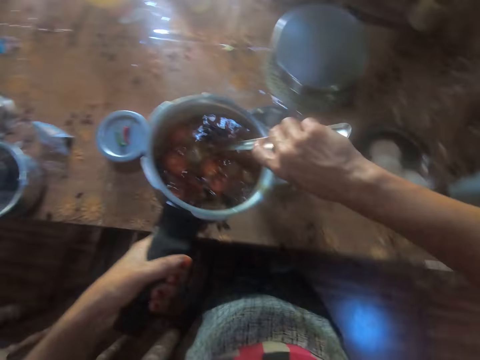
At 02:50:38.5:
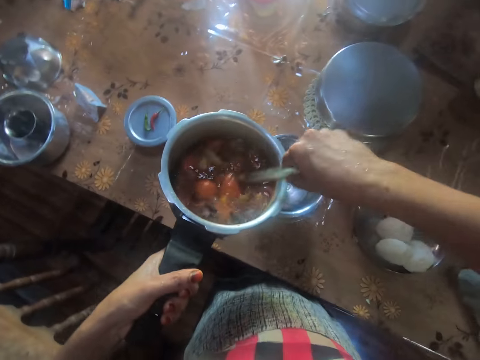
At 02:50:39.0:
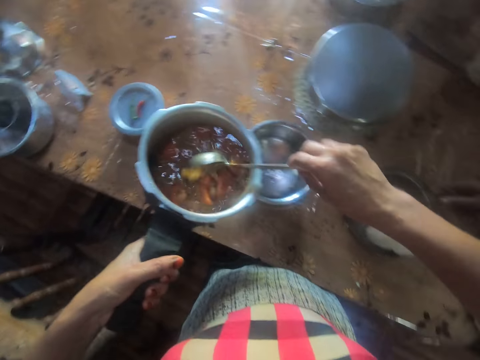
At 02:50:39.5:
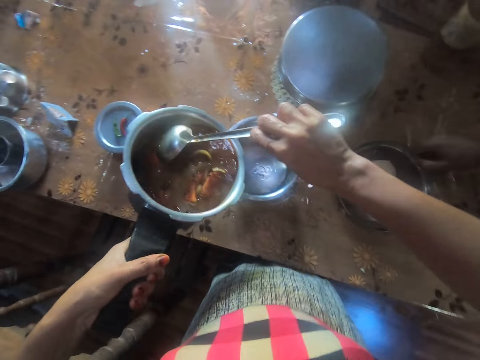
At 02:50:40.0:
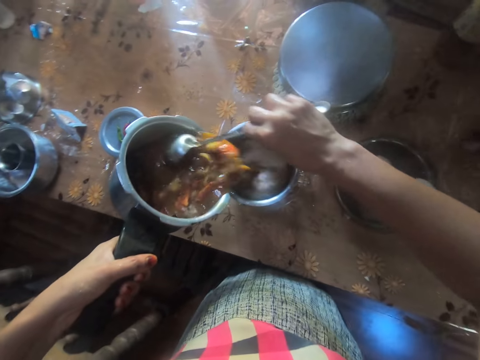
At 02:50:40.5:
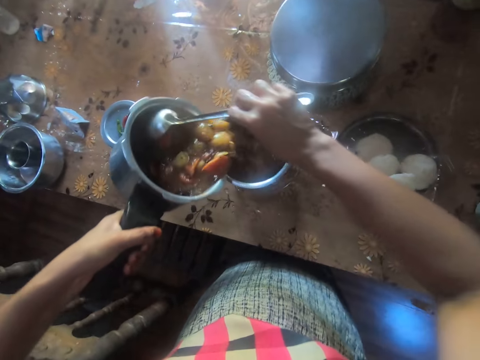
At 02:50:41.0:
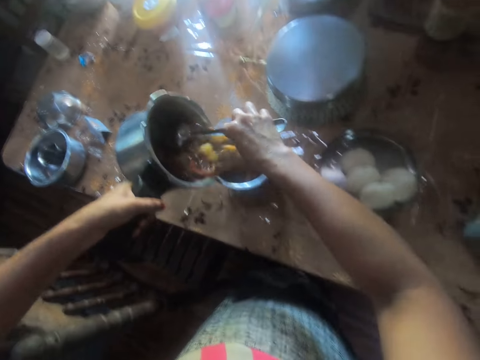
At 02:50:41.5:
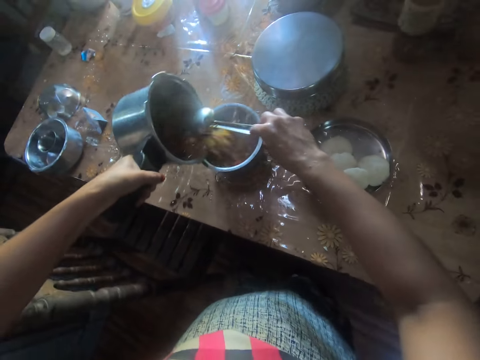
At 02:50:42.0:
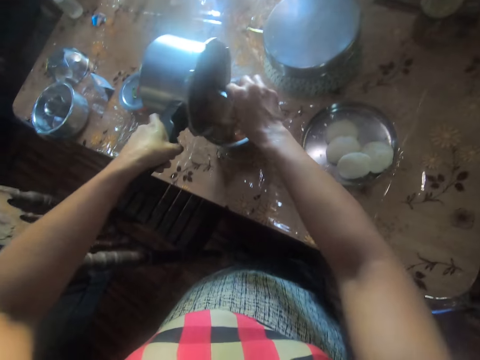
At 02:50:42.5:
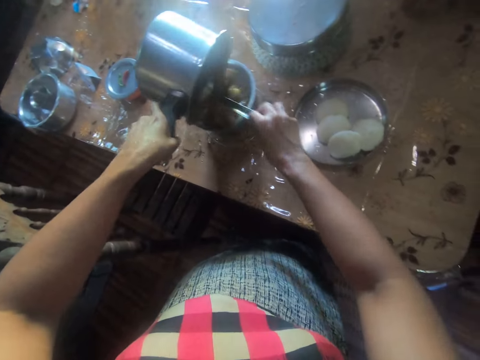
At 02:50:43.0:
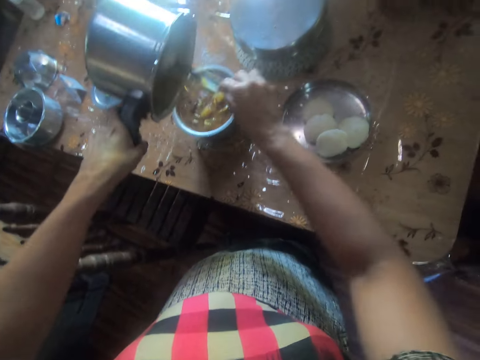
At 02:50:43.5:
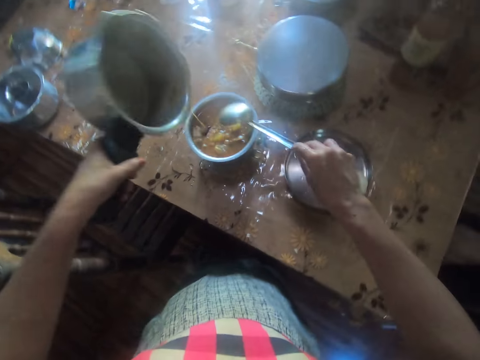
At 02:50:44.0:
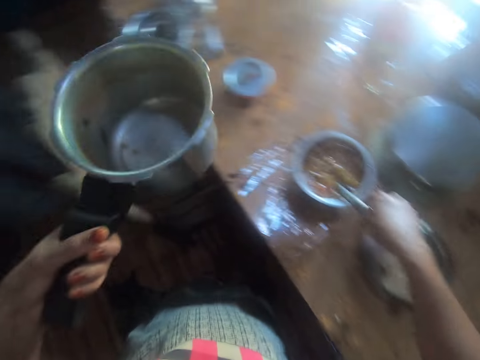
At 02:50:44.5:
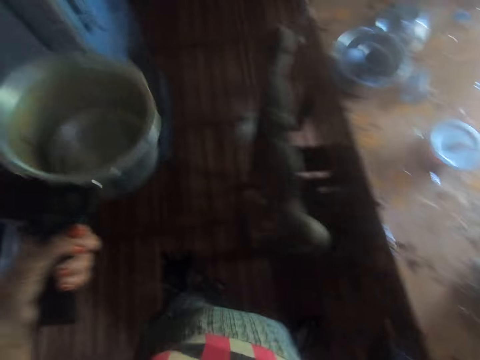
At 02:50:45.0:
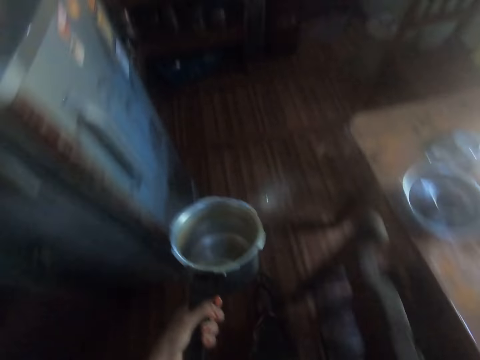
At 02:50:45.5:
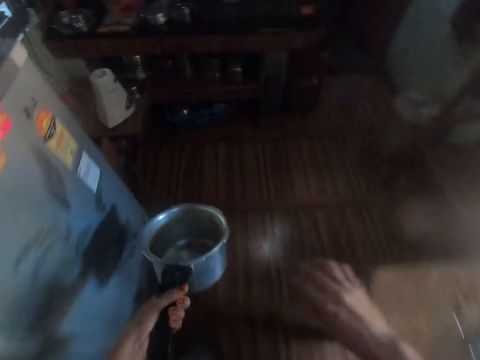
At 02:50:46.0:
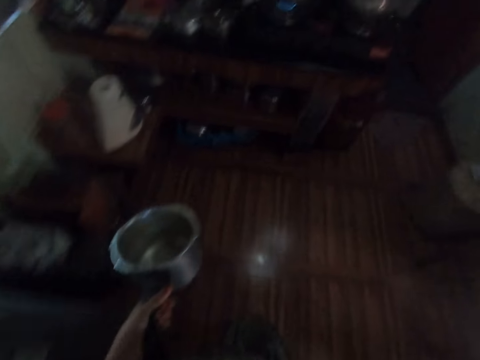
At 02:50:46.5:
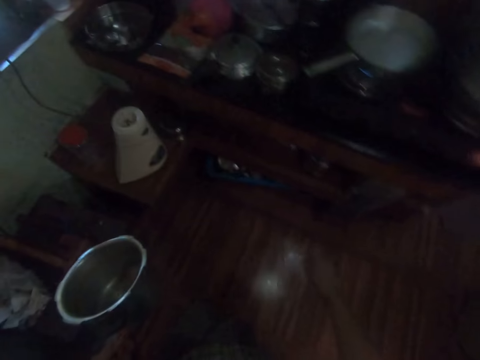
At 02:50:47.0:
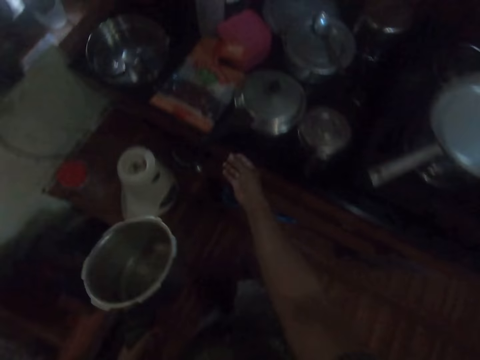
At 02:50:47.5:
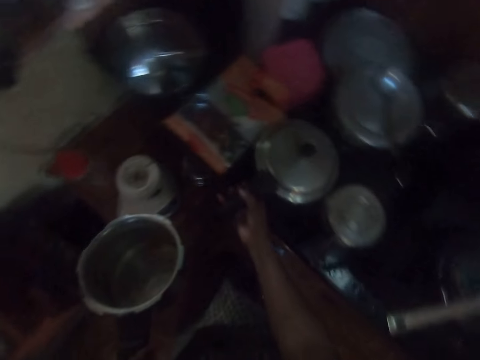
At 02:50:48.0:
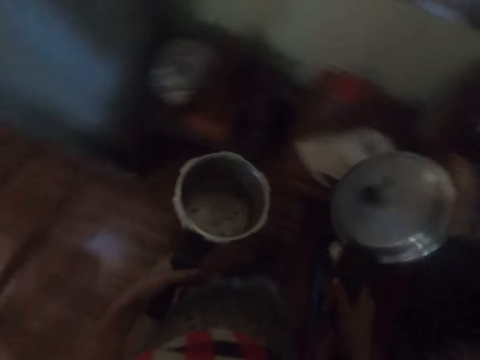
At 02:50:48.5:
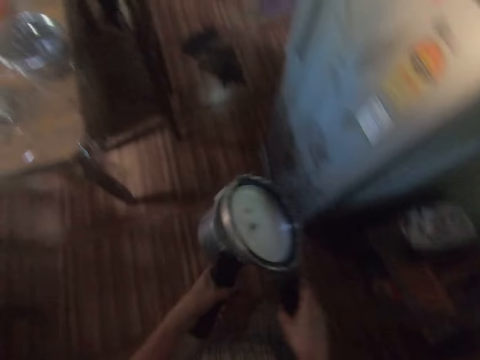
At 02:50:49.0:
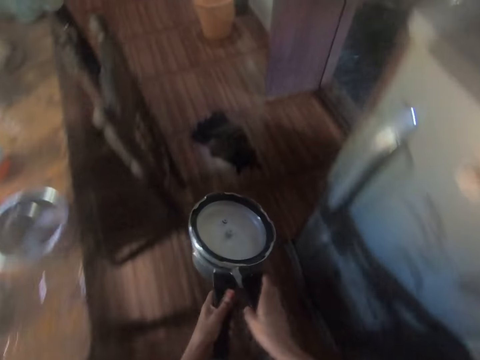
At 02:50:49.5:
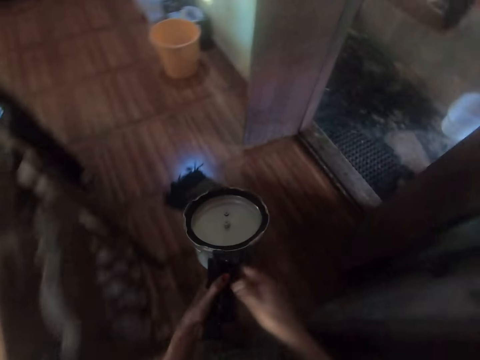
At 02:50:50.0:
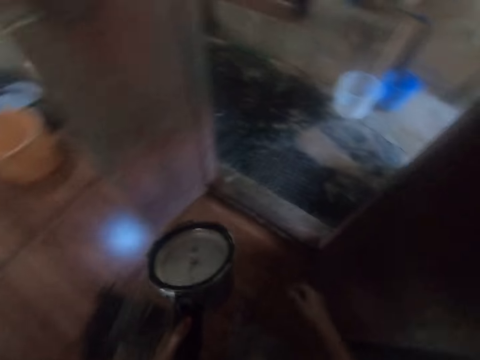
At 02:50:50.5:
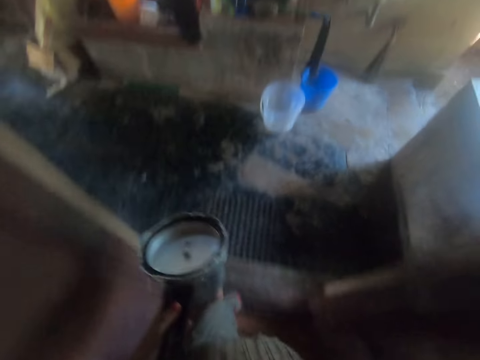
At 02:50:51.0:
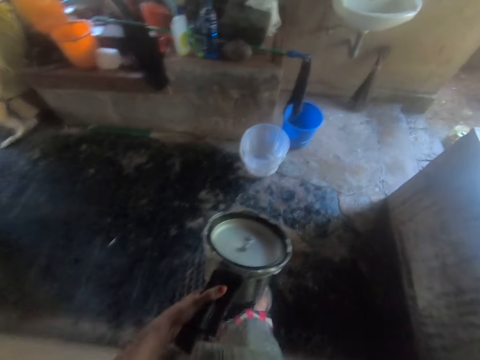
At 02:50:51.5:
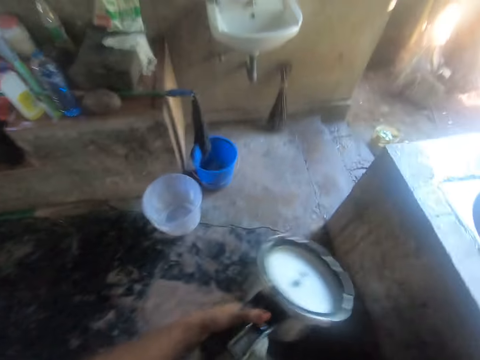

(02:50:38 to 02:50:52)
The camera wearer stirs the sauce with the spoon in her right hand. She serves food in the pot. She pours the sauce in a bowl on the table. She puts her spoon in the sauce. She walks in the room. She carries a lid from the table with her right hand. She walks in the room. She puts the lid on the pot in her left hand.

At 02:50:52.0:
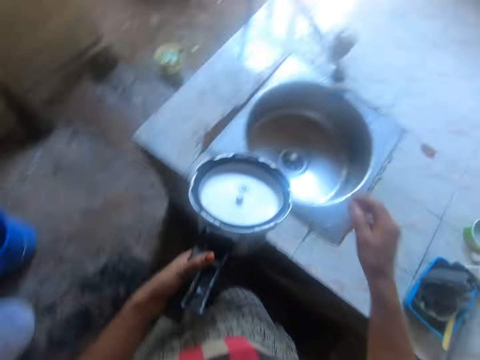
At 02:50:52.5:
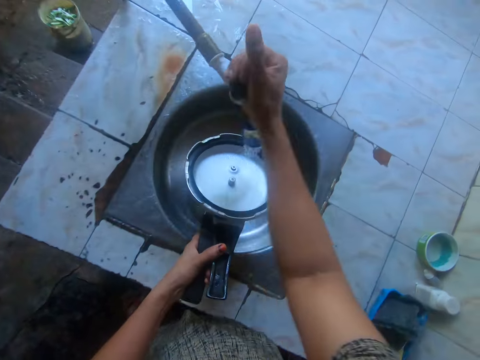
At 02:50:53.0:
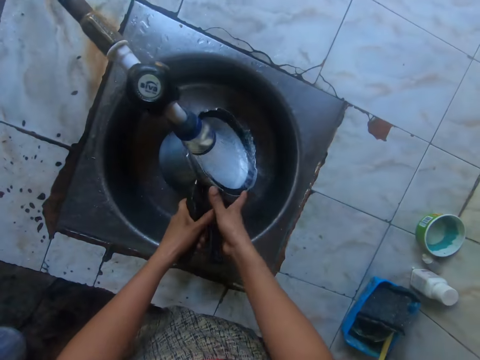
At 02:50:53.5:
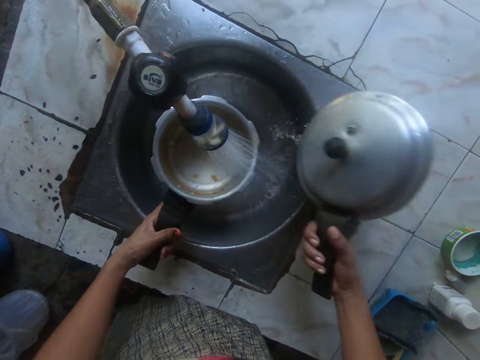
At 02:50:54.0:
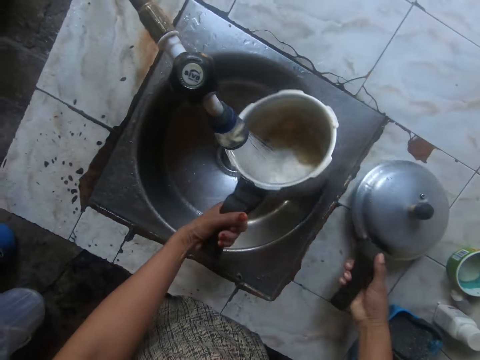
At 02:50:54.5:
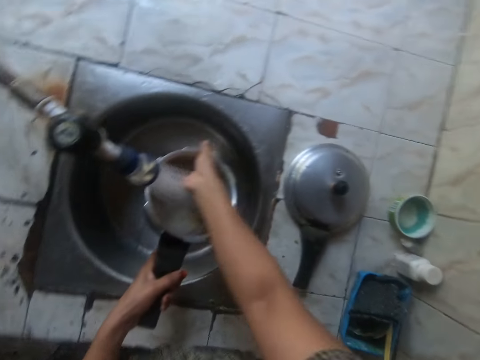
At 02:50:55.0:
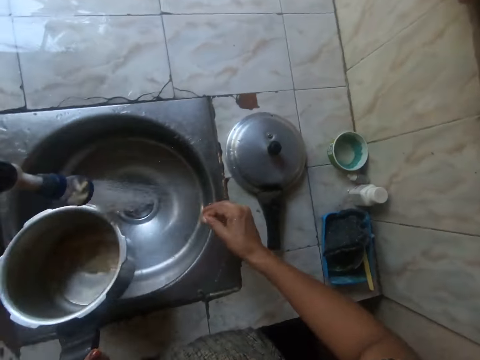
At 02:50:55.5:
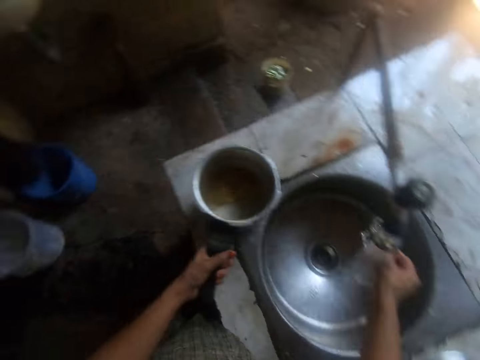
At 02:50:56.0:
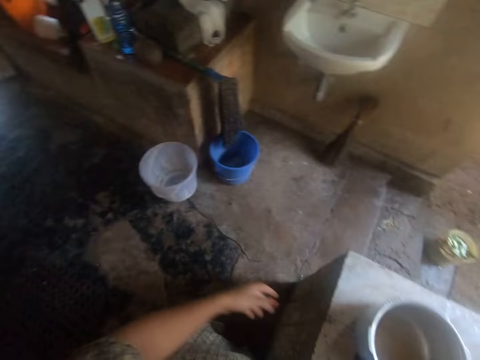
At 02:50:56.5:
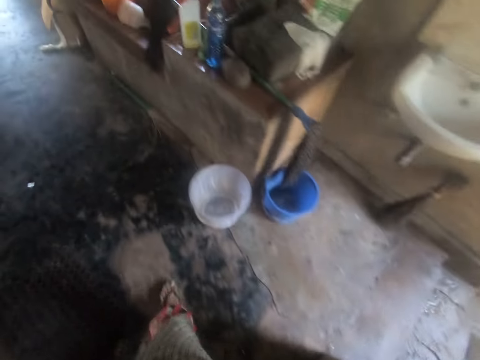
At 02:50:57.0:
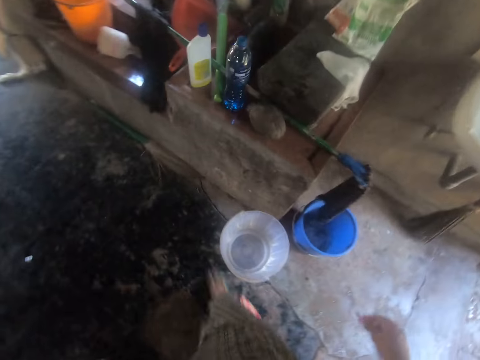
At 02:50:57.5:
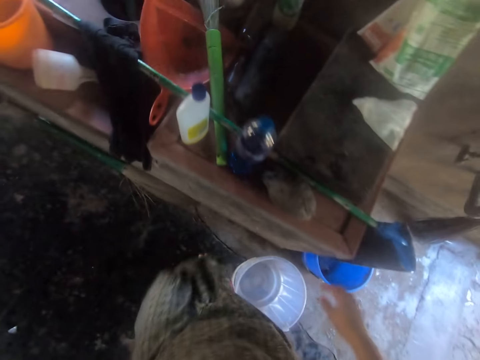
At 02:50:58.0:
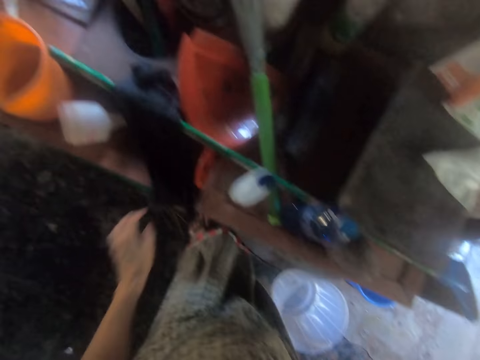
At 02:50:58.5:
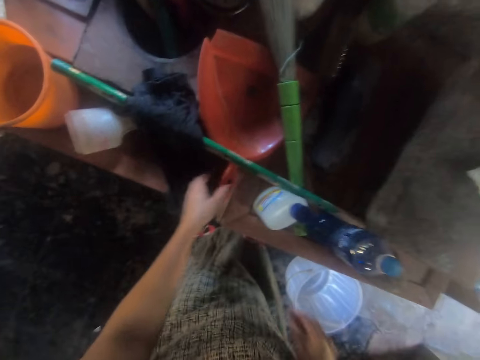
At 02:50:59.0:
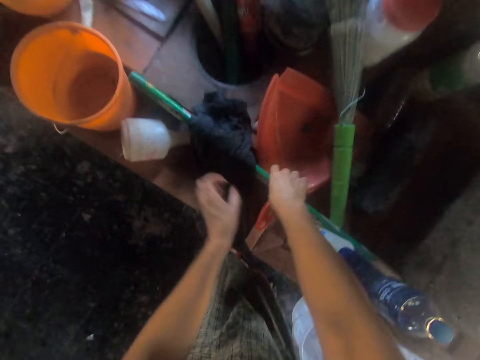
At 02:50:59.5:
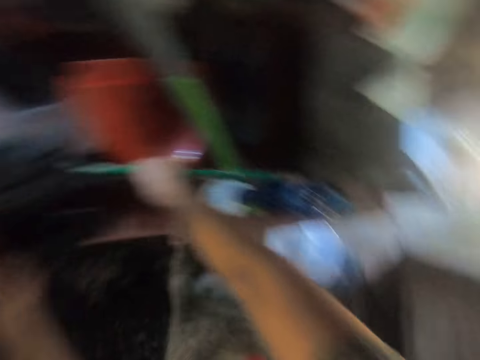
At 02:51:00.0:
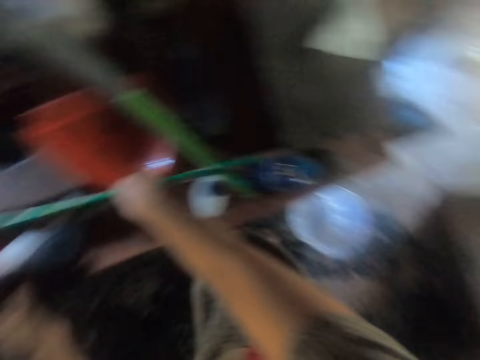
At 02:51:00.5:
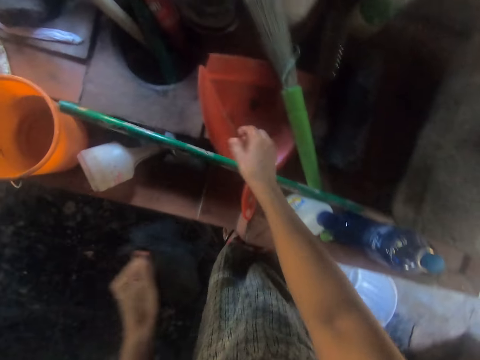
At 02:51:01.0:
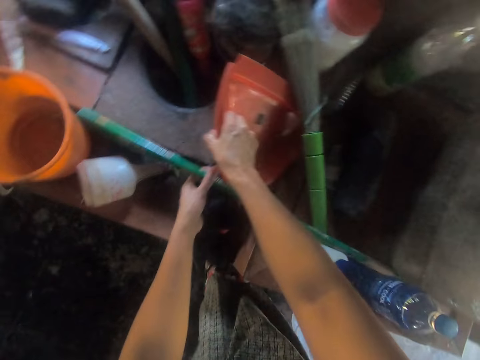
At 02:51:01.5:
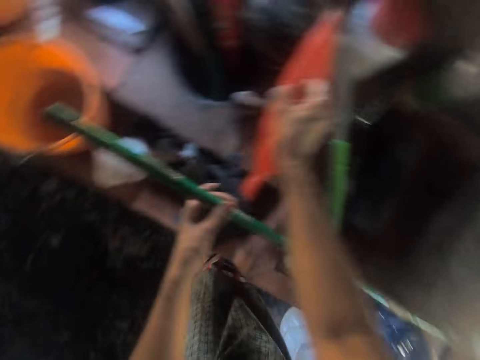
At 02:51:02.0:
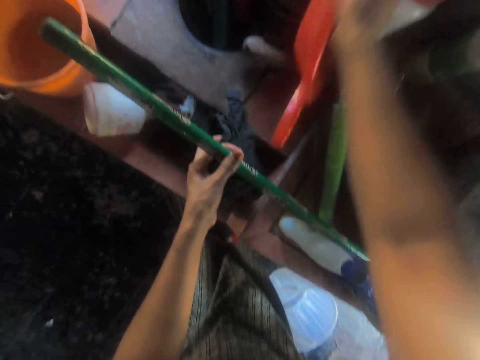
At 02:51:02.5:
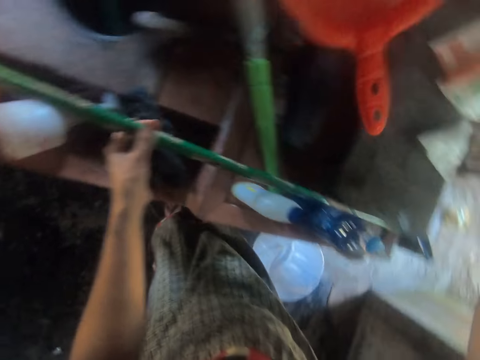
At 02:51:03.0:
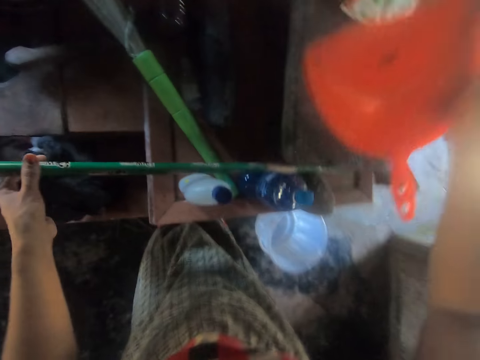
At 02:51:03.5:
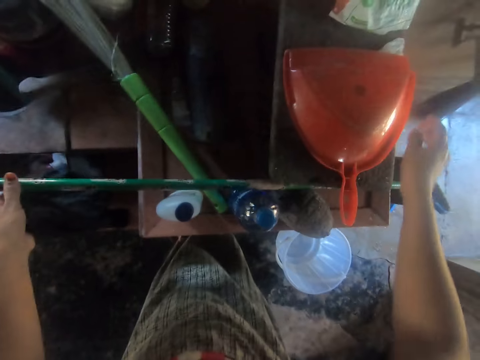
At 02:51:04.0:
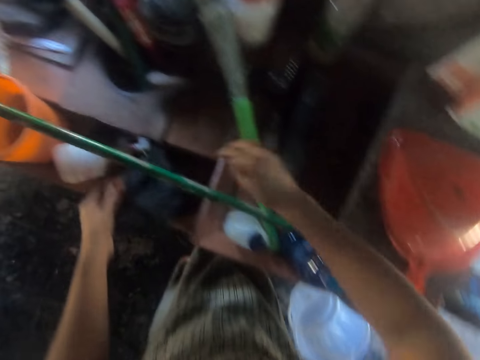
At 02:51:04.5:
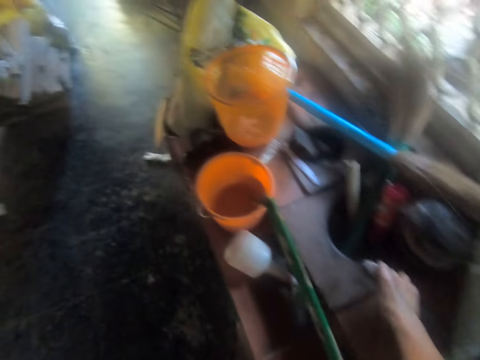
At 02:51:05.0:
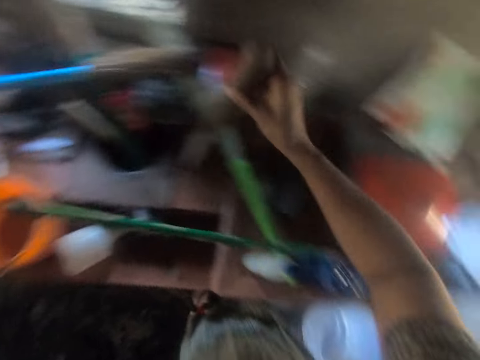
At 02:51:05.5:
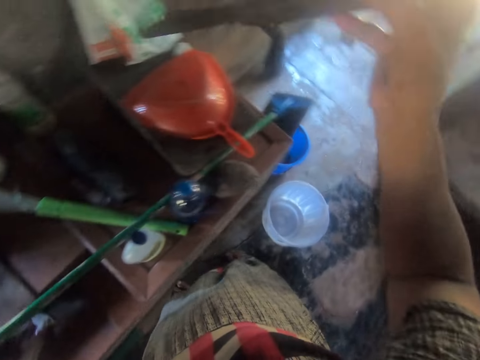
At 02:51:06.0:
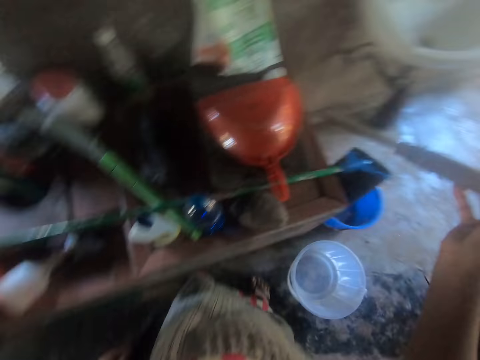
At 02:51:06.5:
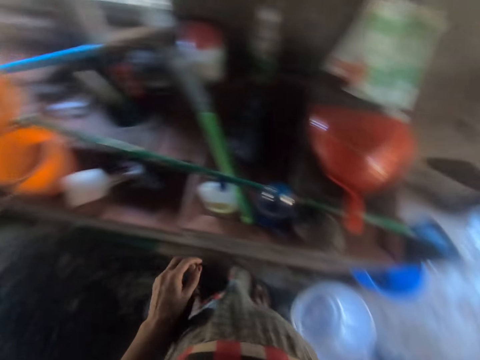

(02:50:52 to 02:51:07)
The camera wearer opens the tap with her right hand. She removes the lid with her right hand. She drops the lid on the sink with her right hand. She rinses the pot in her left hand. She rinses the pot with her right hand. She rinses her right hand. She drops the pot on the sink with her left hand. She walks in the room. She takes a rag with her left hand. She takes a dust pack with her right hand. She holds a mop stick with her left hand. She drops the dust pack on a wood. She picks up a big knife from a container.
